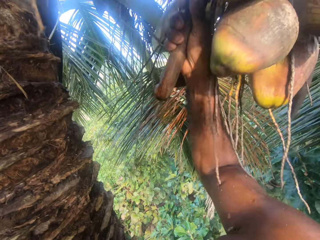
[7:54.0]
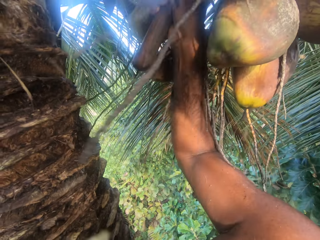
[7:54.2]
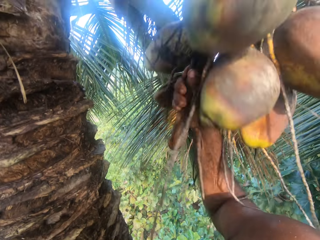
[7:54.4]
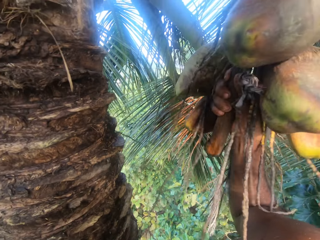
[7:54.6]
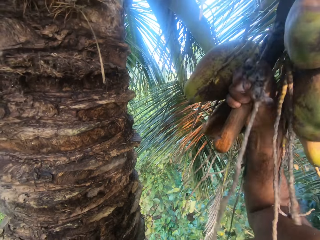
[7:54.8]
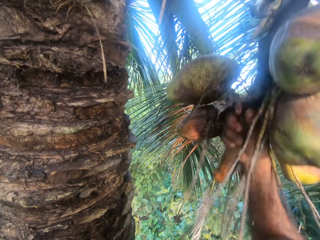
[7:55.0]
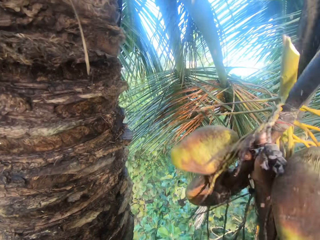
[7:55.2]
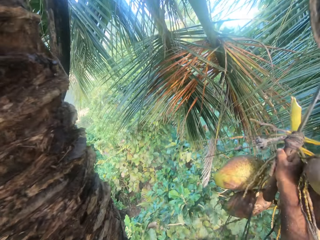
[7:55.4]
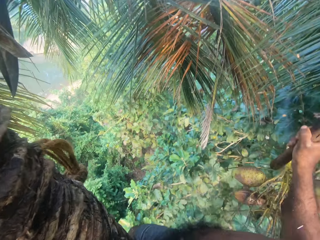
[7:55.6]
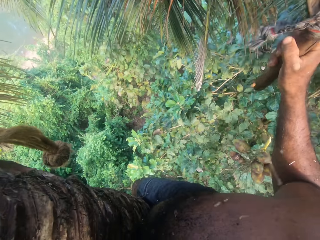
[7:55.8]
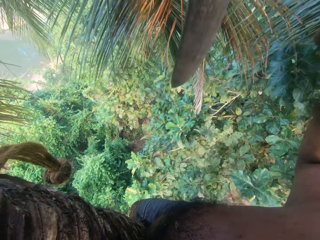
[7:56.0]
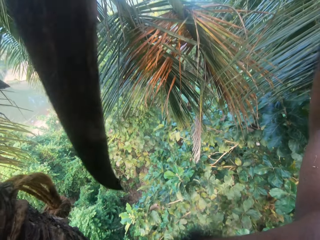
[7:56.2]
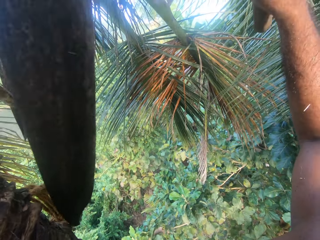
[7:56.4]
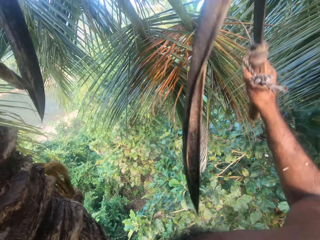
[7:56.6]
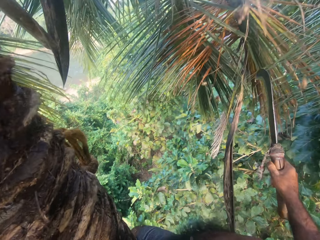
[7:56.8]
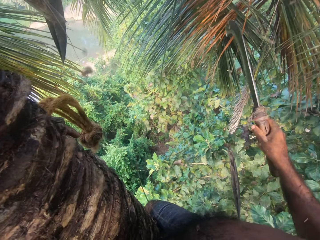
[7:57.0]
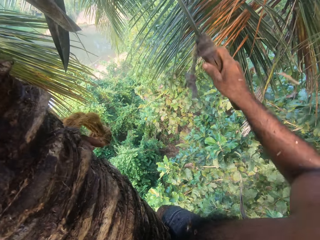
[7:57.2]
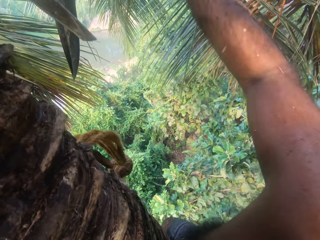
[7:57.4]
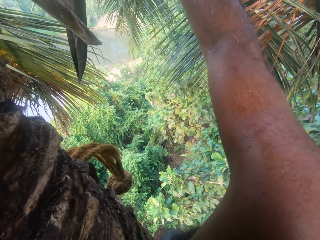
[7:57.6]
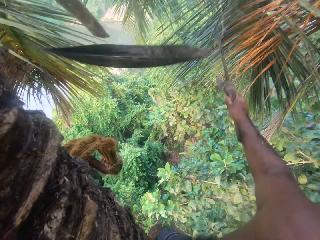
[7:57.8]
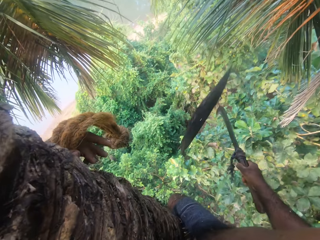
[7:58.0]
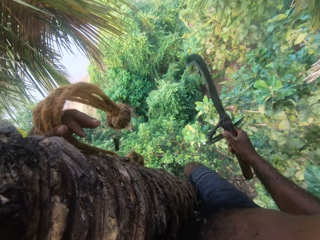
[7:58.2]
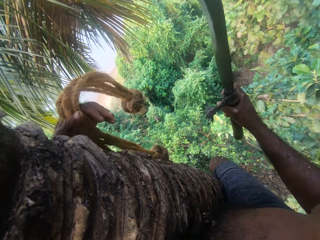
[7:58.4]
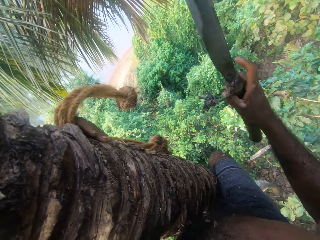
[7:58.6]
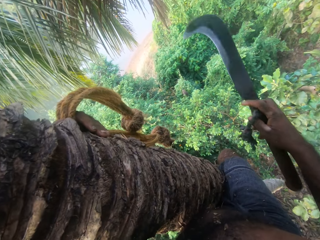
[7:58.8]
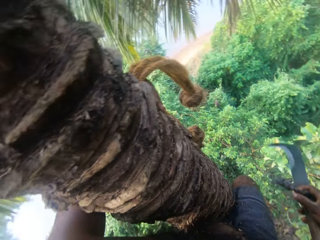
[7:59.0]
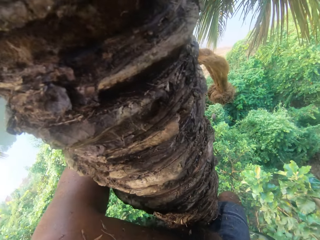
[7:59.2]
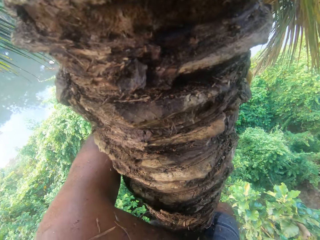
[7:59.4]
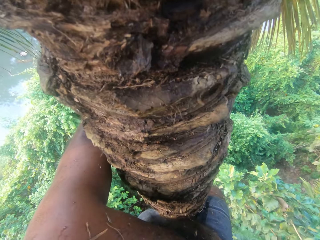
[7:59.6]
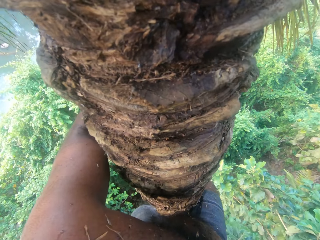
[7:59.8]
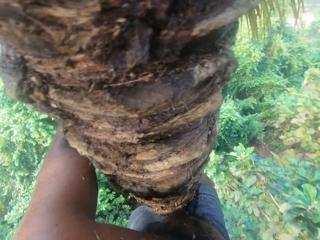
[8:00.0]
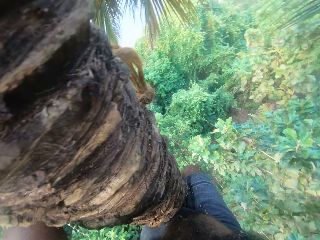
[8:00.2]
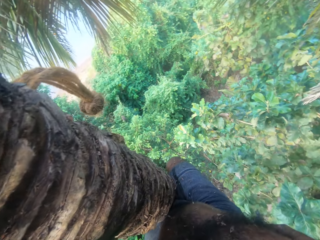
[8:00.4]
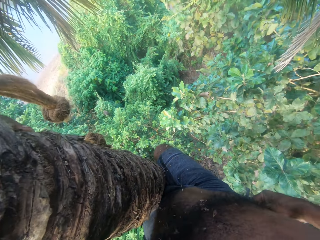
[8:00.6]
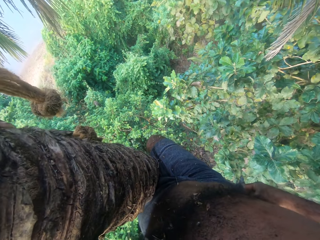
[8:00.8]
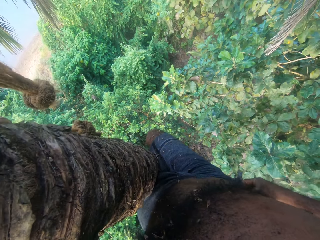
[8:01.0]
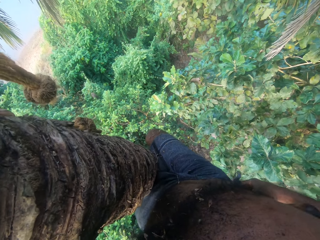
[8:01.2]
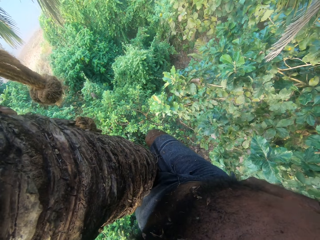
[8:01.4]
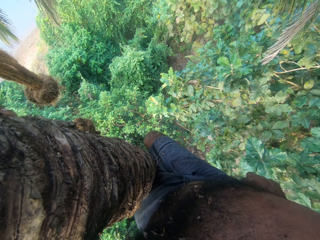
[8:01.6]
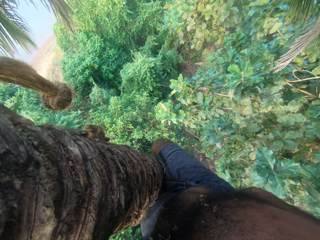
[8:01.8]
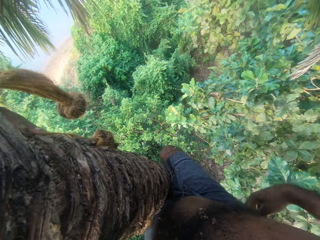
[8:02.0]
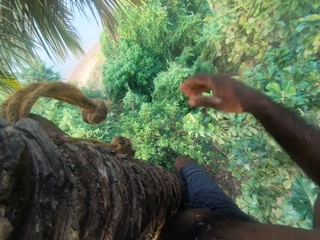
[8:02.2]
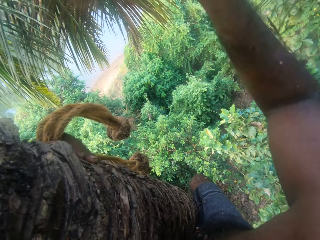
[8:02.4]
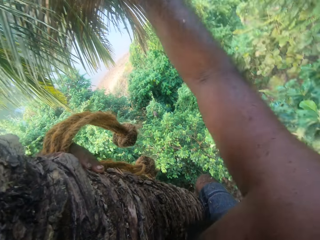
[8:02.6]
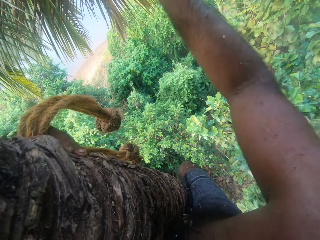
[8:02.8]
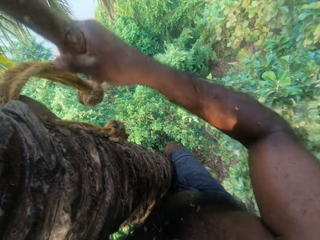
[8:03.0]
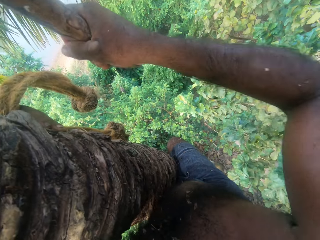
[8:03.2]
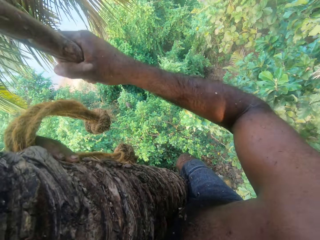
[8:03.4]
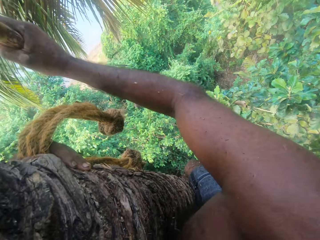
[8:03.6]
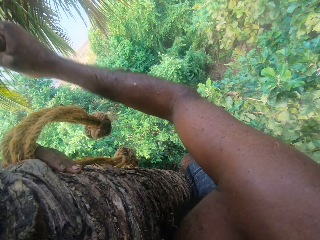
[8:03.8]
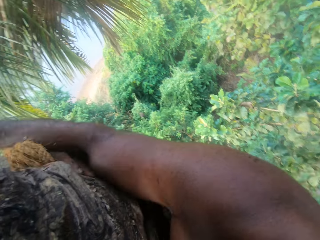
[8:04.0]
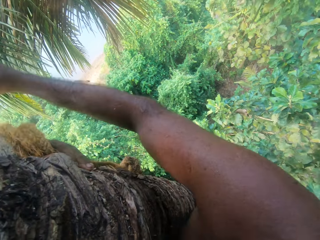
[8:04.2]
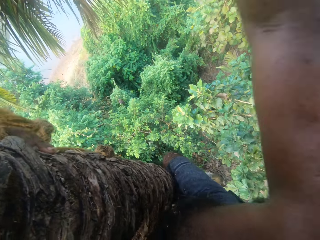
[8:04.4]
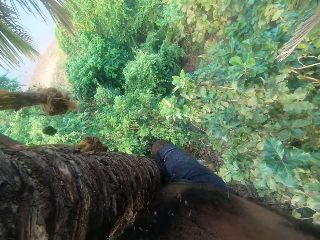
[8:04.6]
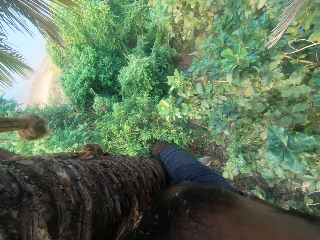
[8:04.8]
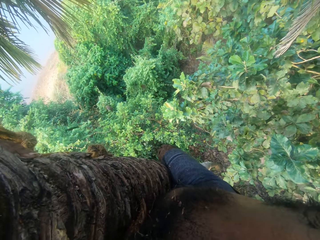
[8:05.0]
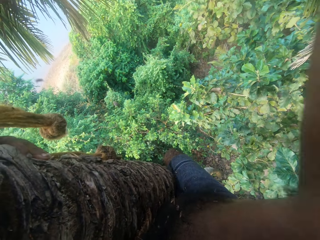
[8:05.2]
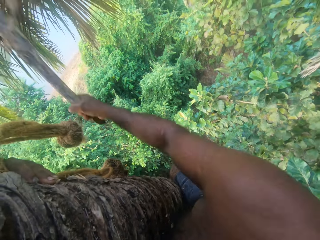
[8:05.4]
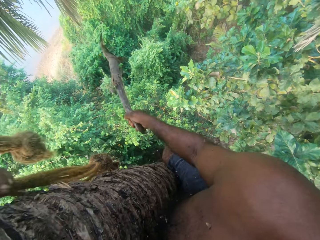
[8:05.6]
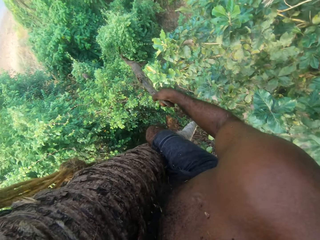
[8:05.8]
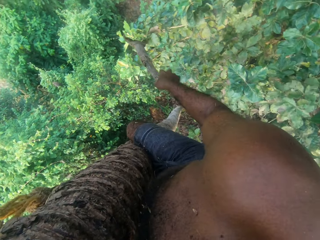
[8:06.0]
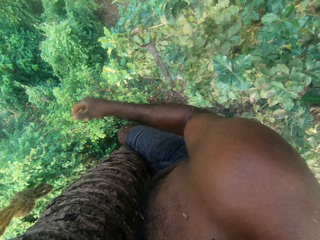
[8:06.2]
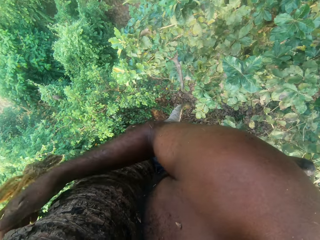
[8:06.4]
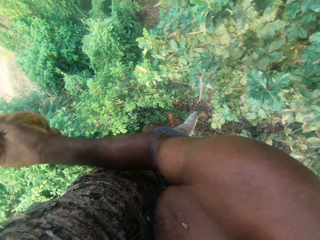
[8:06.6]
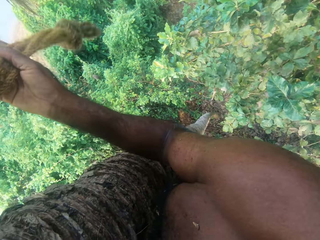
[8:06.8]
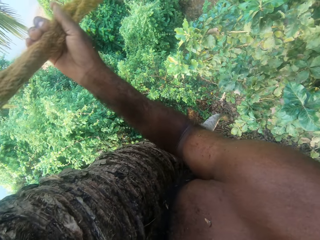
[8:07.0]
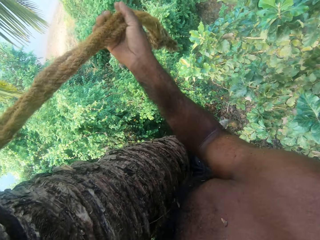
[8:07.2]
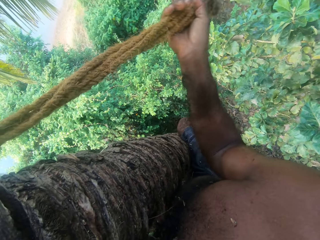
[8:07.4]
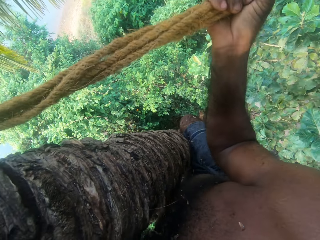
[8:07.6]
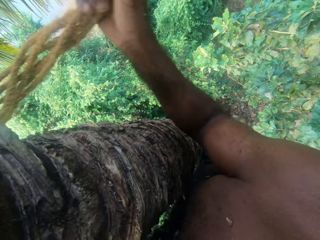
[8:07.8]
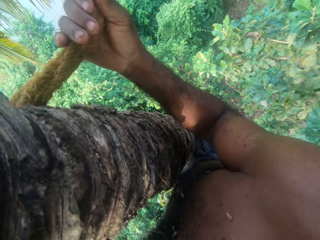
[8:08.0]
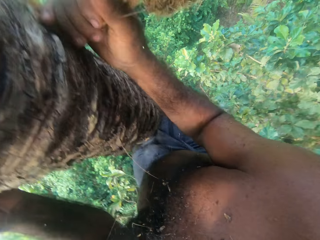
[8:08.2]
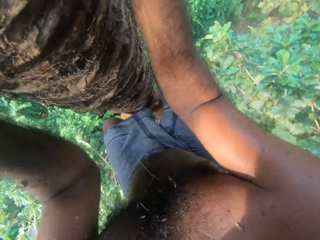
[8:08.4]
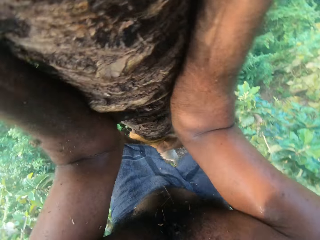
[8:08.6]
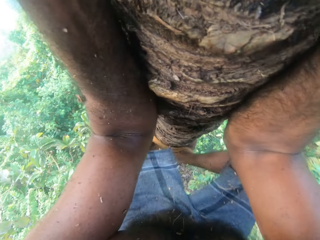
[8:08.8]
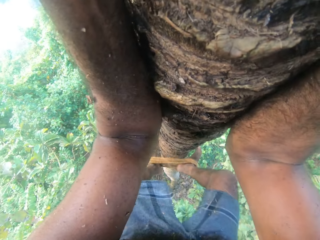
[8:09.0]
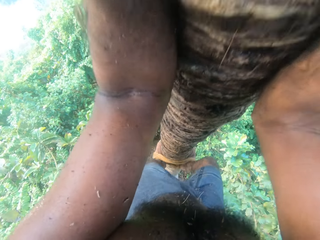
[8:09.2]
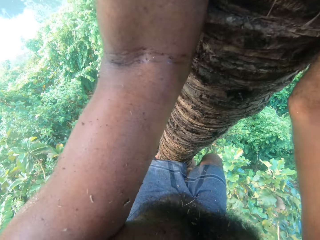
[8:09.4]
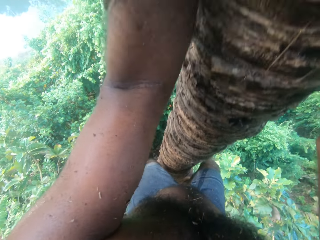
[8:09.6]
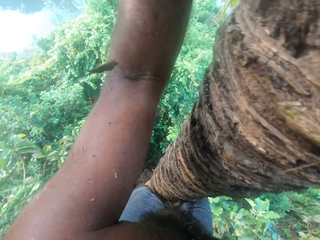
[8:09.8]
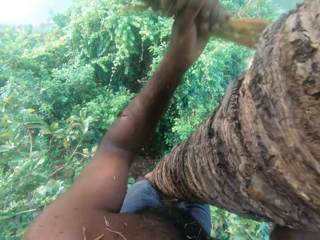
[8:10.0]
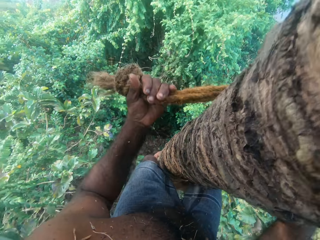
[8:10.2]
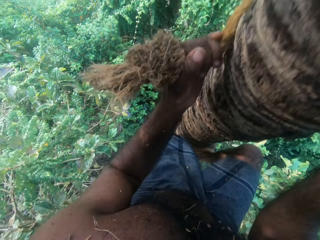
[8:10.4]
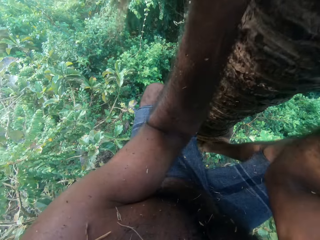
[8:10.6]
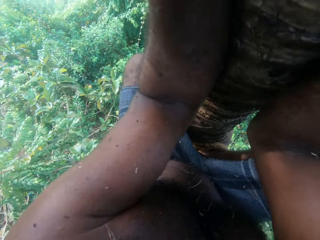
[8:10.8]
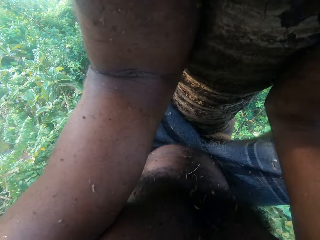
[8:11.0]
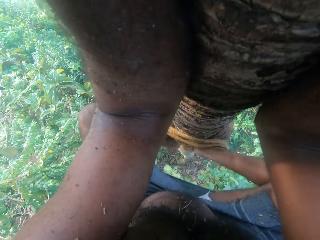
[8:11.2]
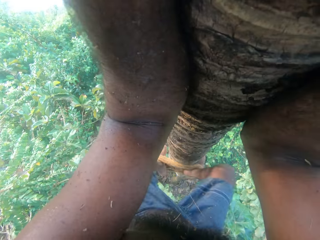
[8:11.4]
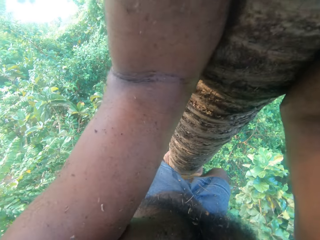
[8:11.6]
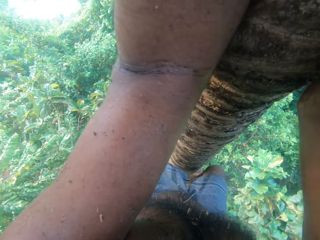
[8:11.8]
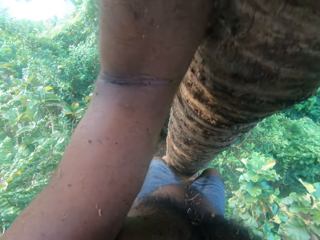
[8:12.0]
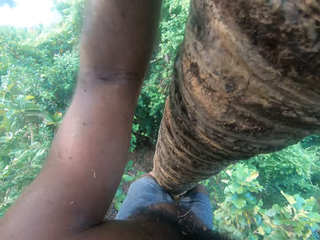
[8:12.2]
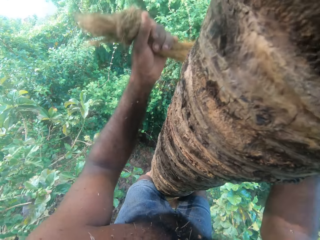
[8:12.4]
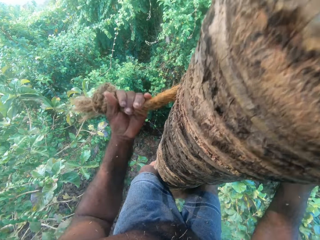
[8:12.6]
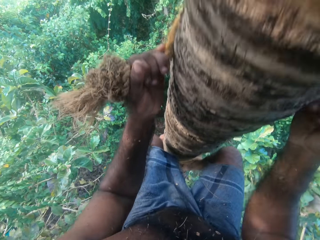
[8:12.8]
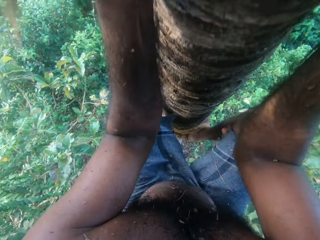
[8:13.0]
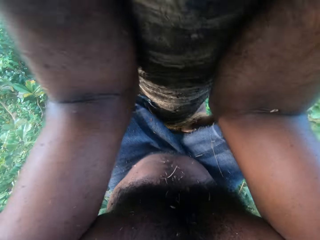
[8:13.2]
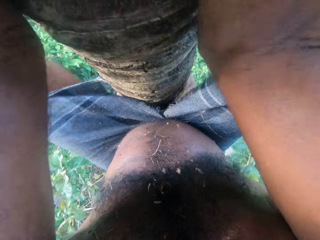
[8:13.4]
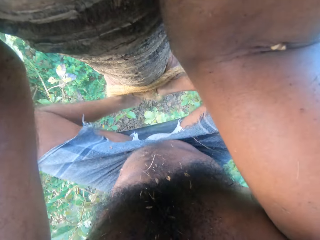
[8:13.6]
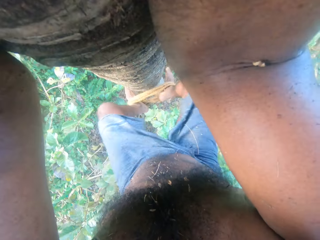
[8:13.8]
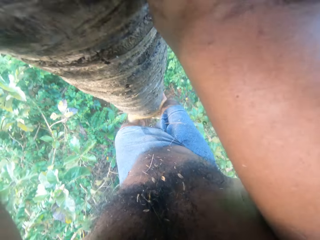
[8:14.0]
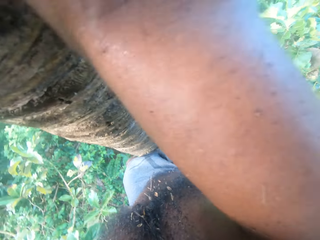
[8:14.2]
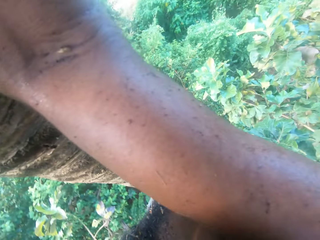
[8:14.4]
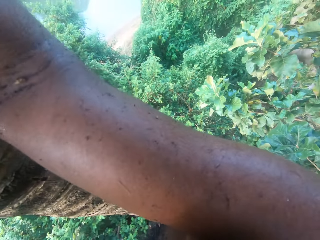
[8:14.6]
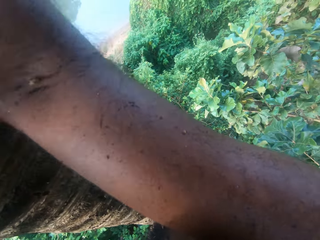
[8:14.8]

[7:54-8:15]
The camera wearer cuts the dried palm tree leaves. They place the sickle machete on the garment. They pluck the palm tree branch. They drop the palm tree branch. They adjust the climbing rope and descend the palm tree.
